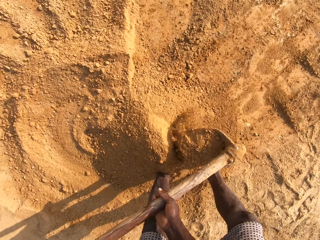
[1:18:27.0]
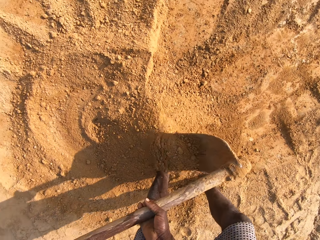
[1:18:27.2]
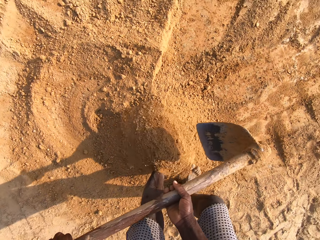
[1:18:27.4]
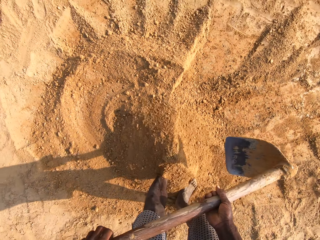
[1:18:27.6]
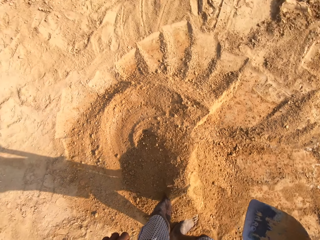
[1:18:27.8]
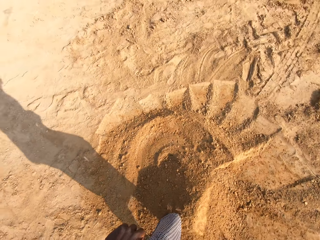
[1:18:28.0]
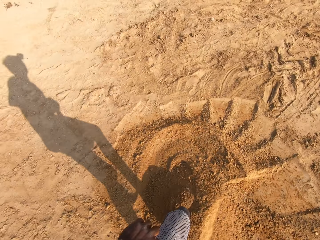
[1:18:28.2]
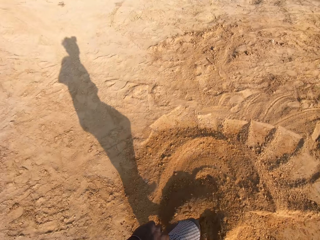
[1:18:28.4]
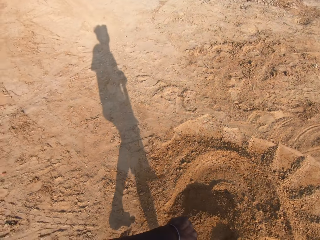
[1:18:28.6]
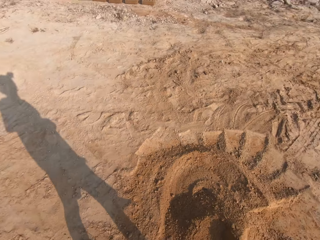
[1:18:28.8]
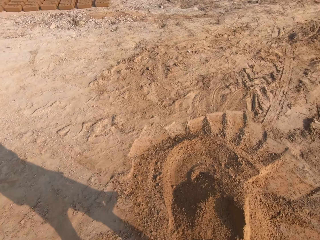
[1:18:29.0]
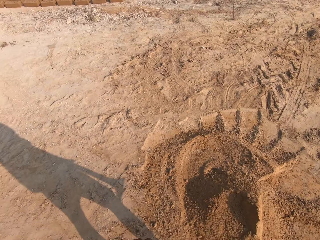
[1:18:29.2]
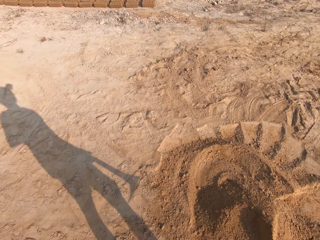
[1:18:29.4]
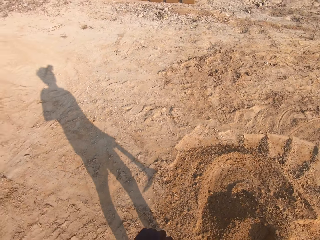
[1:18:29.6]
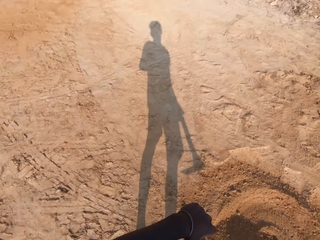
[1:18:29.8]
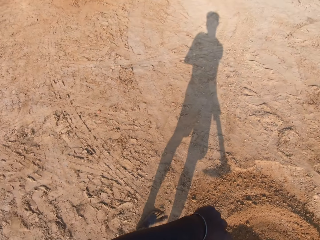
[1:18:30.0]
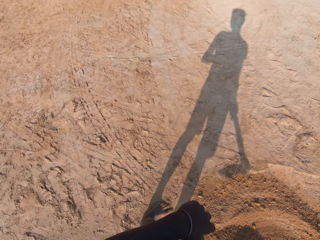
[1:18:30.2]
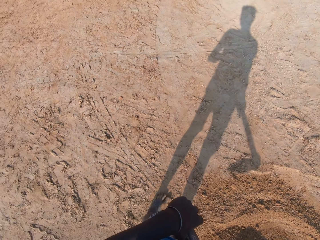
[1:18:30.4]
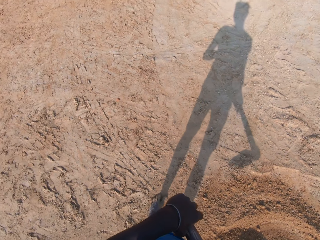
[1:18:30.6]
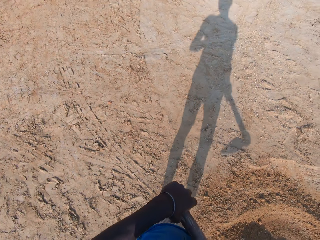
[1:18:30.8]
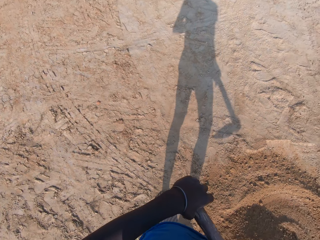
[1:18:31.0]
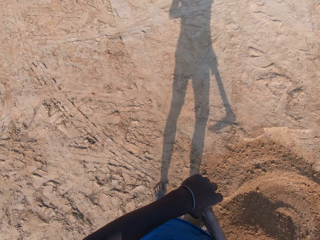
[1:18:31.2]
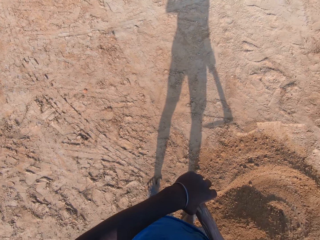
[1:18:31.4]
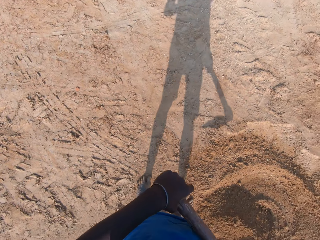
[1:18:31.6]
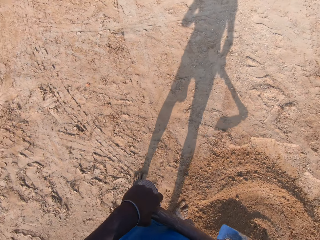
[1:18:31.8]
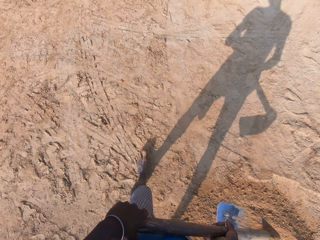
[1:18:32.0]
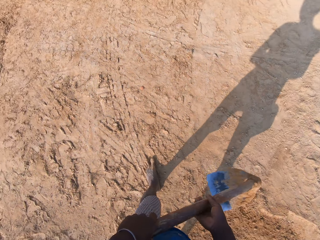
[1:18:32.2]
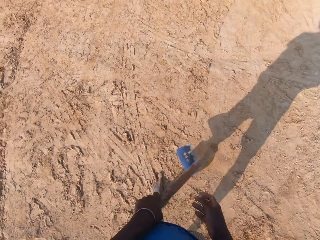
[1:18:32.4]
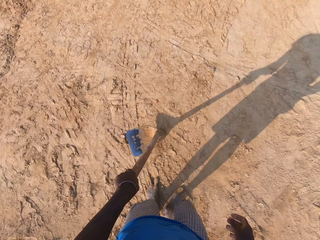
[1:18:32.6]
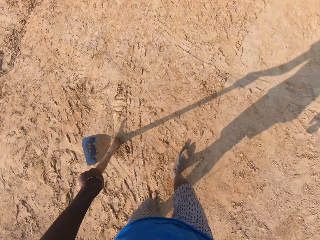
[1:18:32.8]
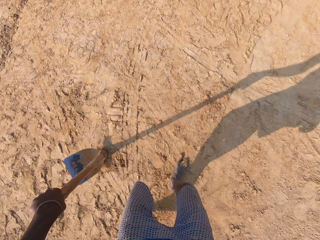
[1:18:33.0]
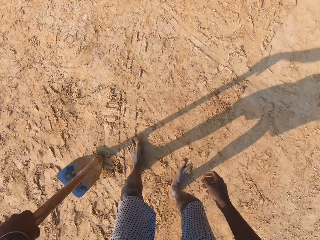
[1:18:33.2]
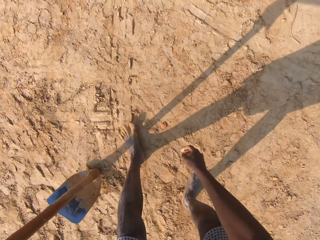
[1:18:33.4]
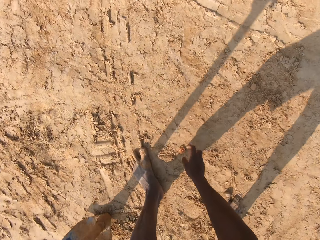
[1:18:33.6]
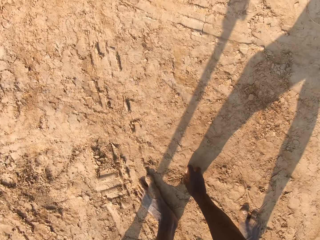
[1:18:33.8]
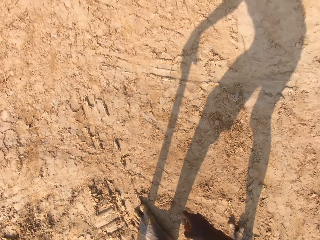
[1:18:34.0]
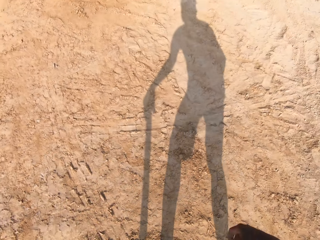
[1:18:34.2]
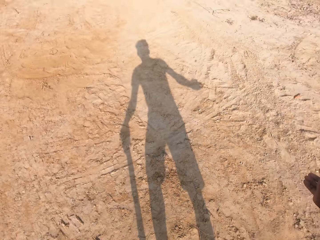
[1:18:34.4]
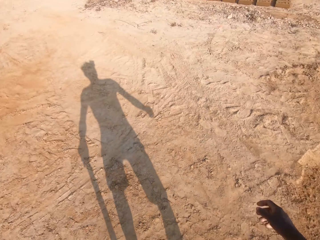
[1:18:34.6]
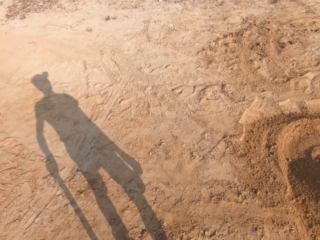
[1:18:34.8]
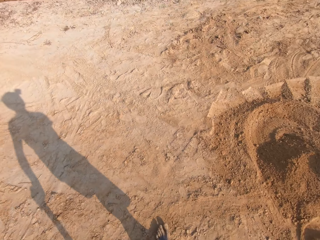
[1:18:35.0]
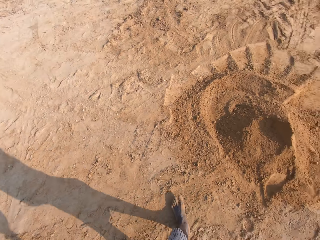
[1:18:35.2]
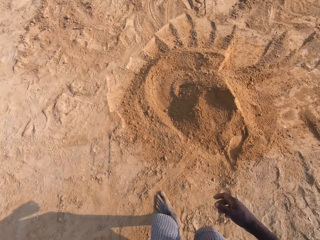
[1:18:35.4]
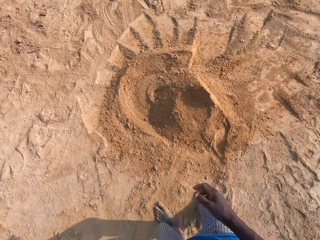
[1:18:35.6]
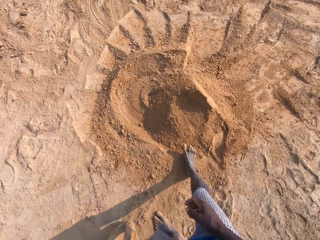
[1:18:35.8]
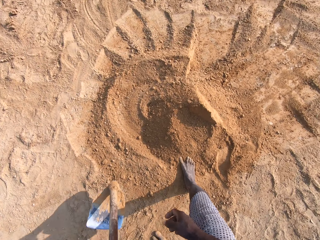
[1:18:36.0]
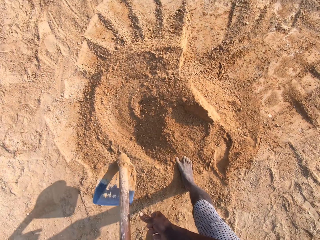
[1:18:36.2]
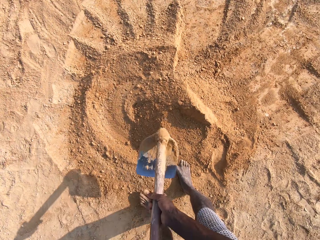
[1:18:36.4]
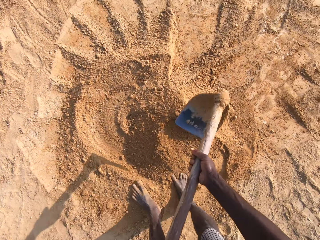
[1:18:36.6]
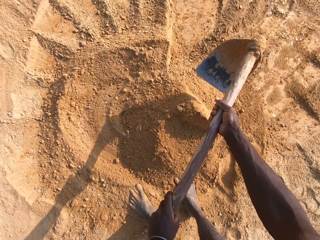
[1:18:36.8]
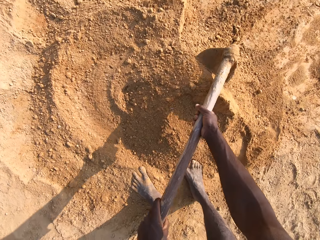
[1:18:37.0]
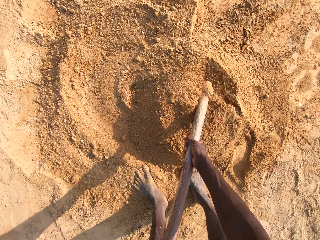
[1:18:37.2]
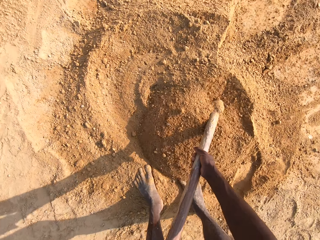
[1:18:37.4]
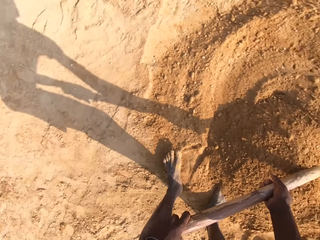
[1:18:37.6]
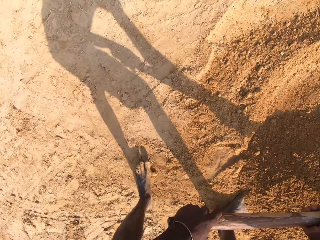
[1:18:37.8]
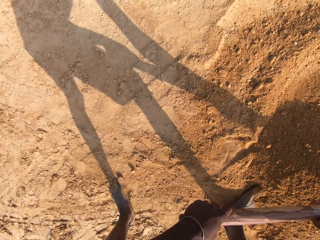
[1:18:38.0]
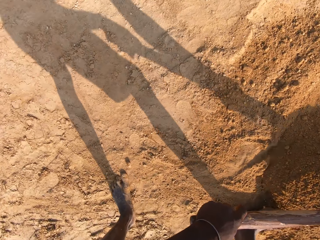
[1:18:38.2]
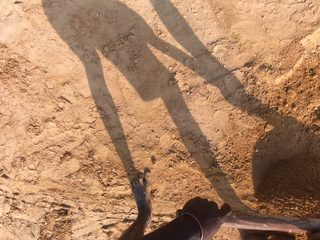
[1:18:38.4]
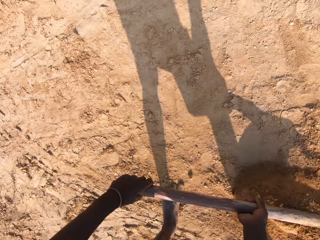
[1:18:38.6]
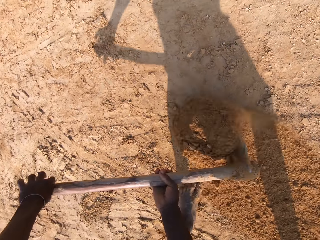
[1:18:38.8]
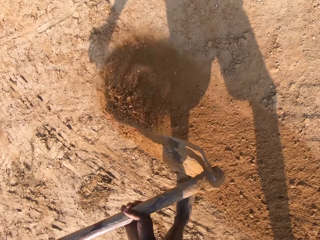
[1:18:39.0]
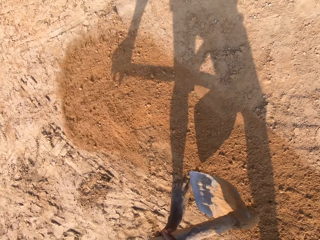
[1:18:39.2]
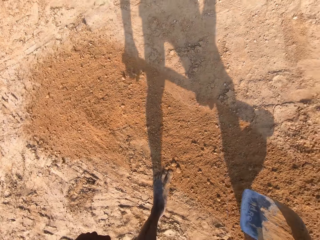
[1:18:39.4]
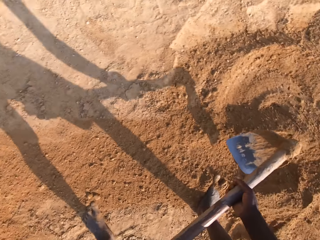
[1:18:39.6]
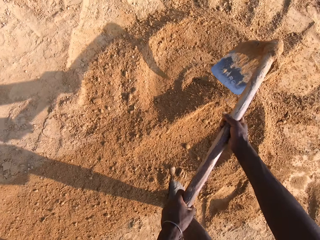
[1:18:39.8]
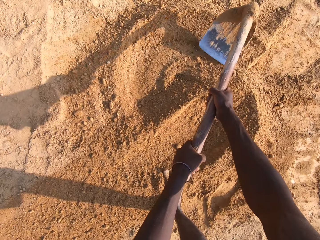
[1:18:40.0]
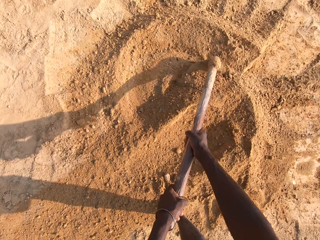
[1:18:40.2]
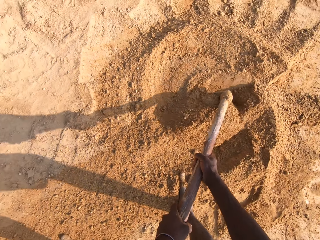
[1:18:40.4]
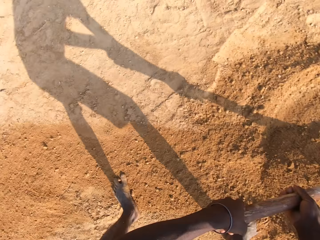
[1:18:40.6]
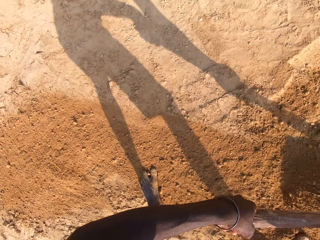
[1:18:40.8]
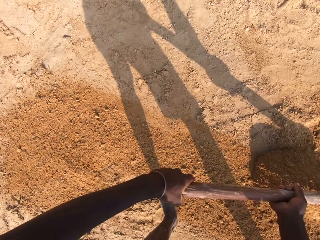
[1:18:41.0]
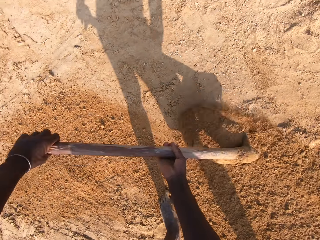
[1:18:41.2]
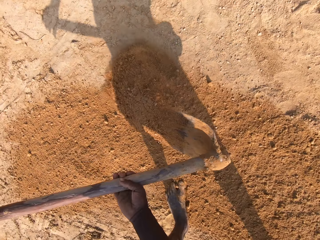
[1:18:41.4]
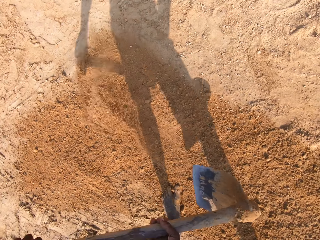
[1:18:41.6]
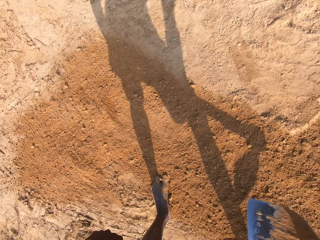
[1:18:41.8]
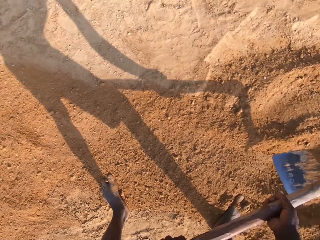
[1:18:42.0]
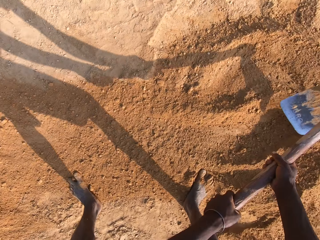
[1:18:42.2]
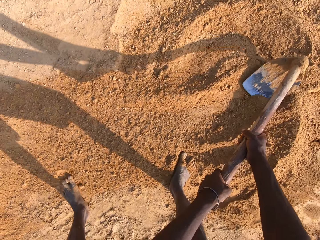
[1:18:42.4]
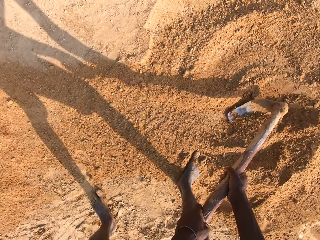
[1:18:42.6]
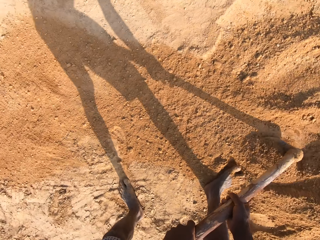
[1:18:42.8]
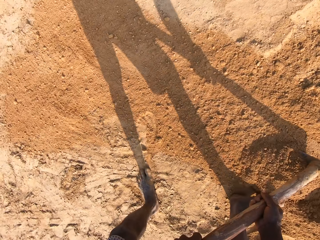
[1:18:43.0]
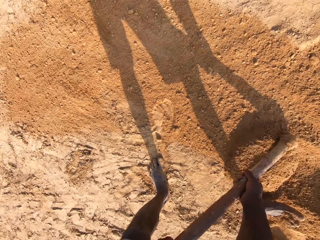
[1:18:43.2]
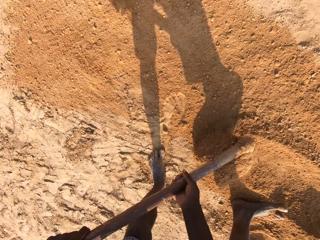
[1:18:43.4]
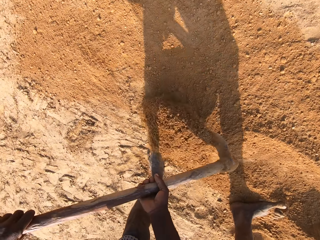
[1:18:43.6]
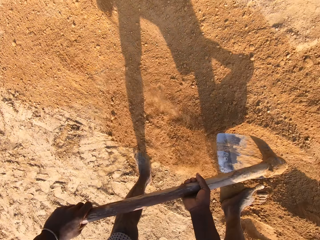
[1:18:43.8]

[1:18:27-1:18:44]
The camera wearer looks behind them. They move the leg in the soil. They stand holding a jembe. They rest the hoe on the ground. They pick a stone from the ground. They throw the small stone away. They walk towards the sands gathered on the ground. They spread the heap of soil using the jembe.

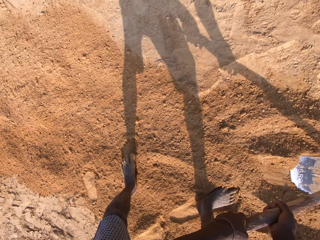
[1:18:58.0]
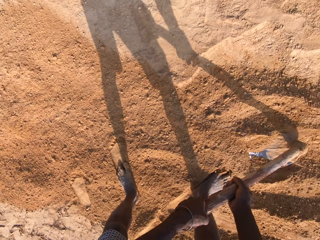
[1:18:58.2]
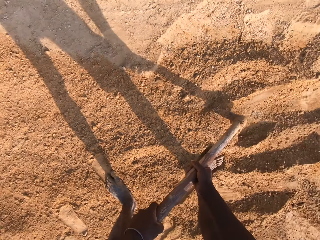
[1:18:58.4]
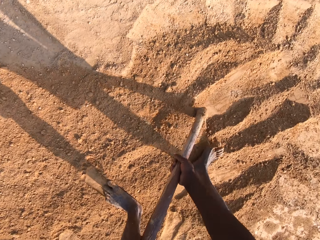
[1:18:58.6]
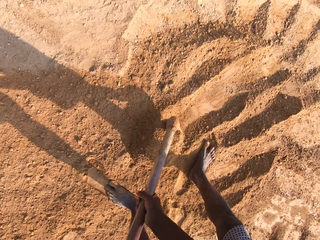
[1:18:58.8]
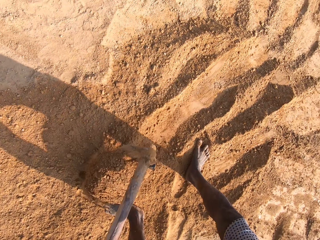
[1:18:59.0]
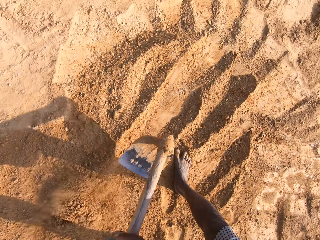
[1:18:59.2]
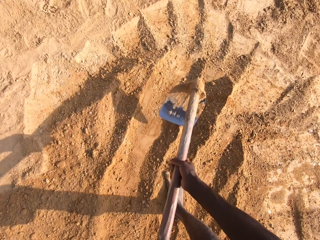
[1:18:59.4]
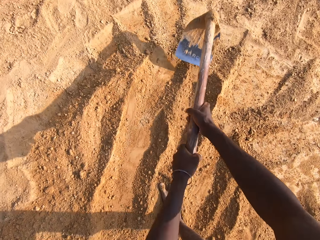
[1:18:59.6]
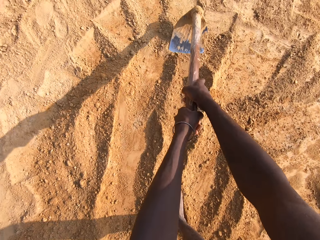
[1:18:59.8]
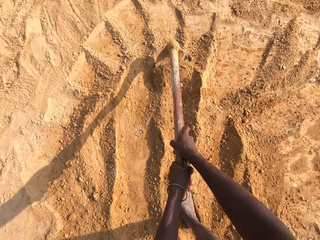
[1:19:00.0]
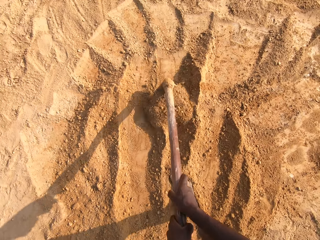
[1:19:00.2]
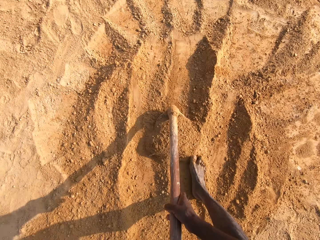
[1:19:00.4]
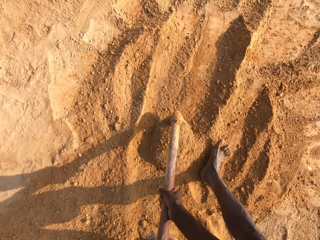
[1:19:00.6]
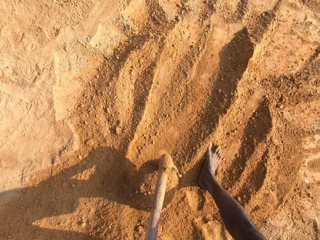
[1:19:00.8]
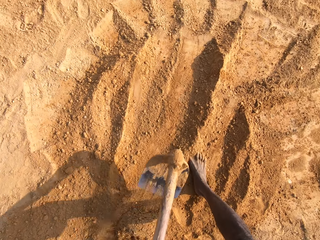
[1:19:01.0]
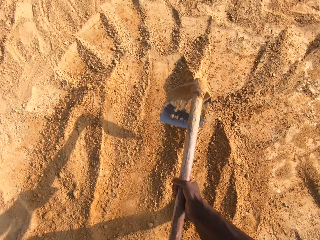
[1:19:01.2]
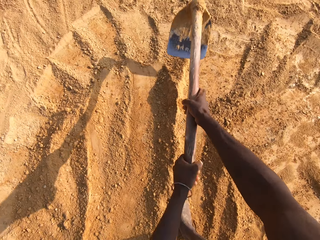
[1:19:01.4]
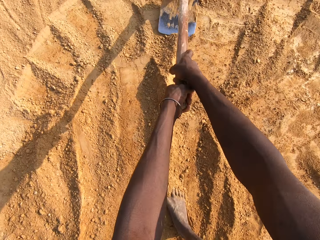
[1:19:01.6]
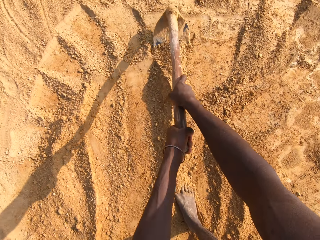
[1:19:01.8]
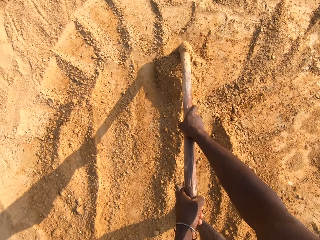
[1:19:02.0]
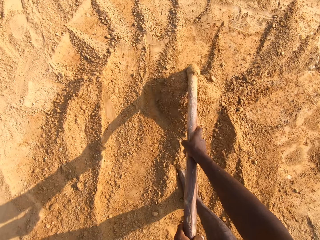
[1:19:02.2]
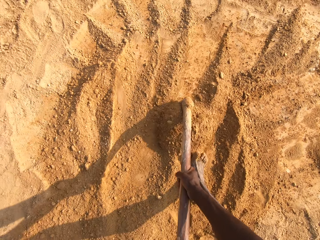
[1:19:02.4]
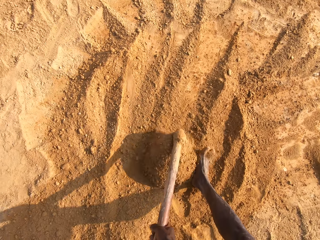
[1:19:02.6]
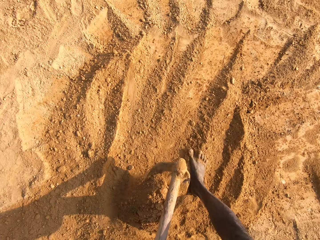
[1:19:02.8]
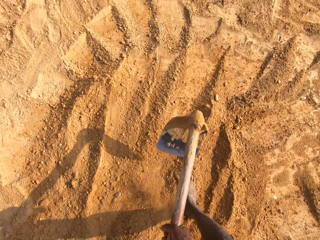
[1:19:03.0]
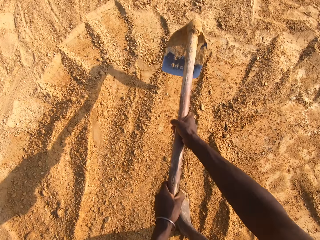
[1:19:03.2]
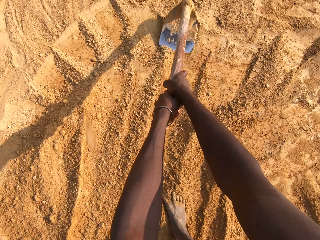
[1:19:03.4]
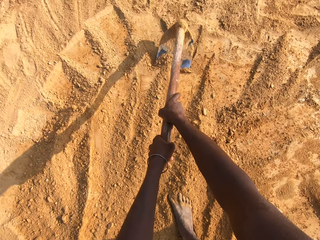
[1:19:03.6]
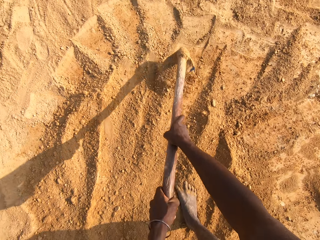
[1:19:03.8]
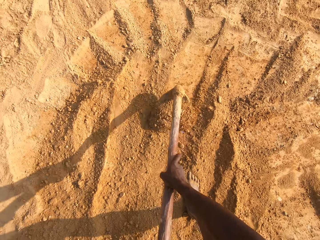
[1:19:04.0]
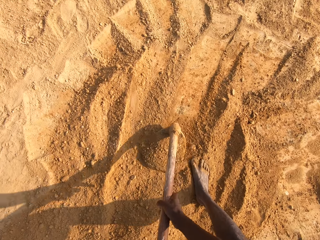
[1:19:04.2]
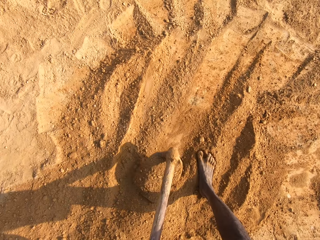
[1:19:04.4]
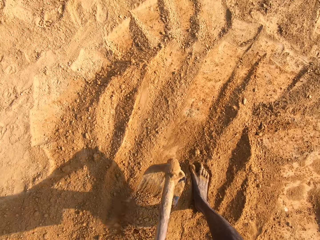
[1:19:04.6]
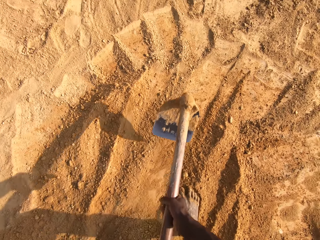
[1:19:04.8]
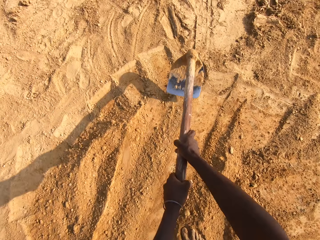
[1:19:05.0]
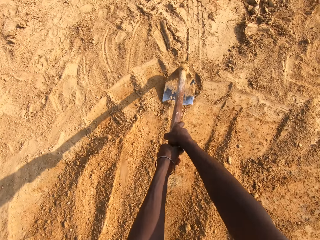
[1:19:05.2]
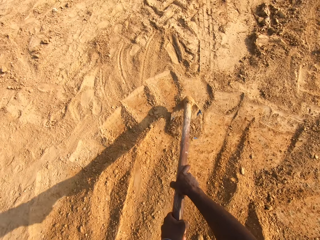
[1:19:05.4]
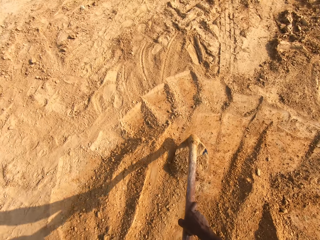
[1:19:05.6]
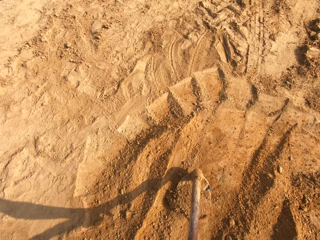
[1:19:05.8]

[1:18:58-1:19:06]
The camera wearer gathers sand with the hoe in his hand.
